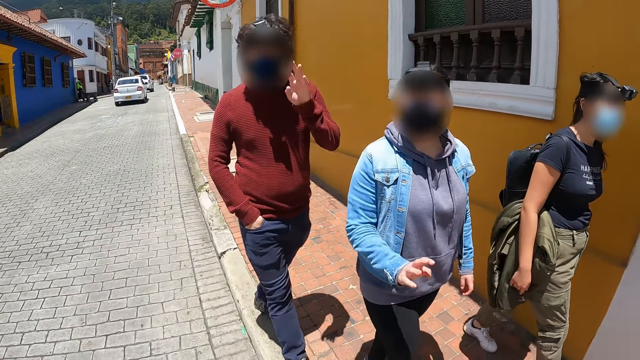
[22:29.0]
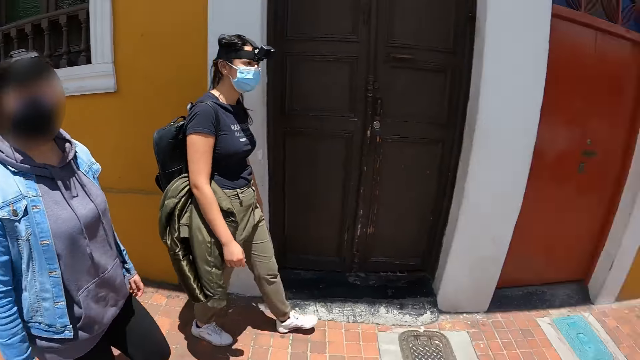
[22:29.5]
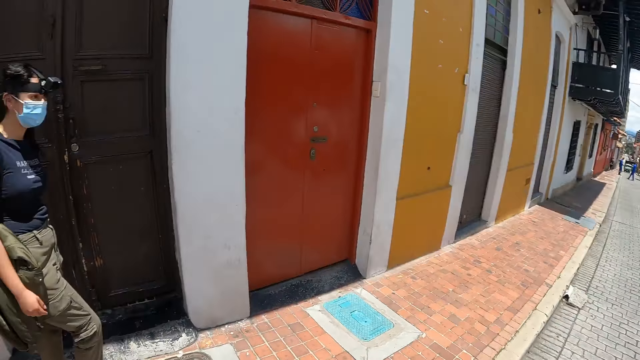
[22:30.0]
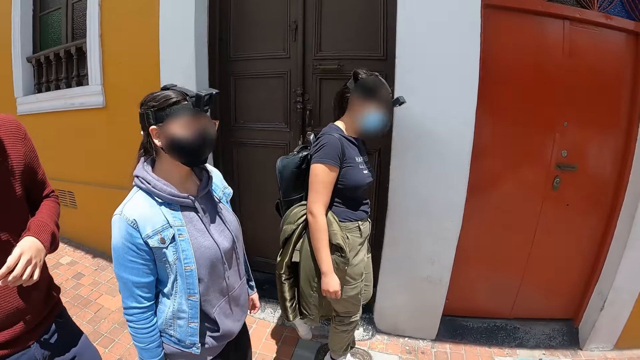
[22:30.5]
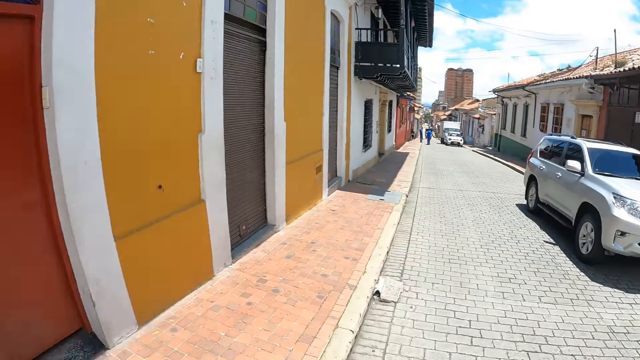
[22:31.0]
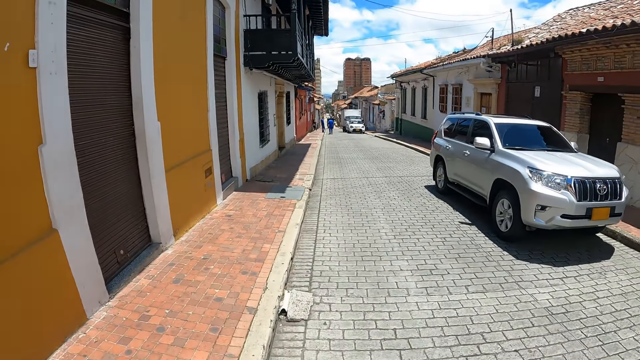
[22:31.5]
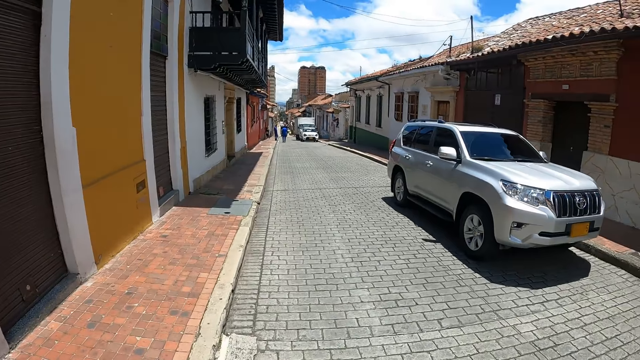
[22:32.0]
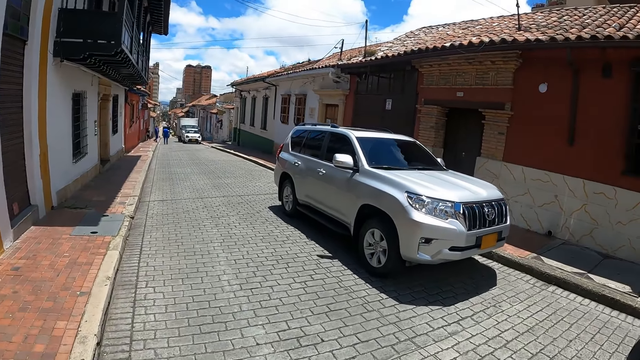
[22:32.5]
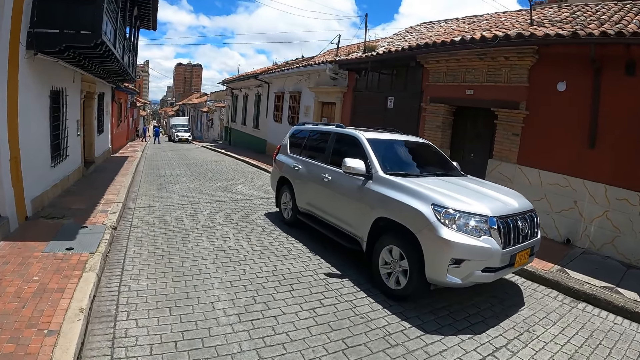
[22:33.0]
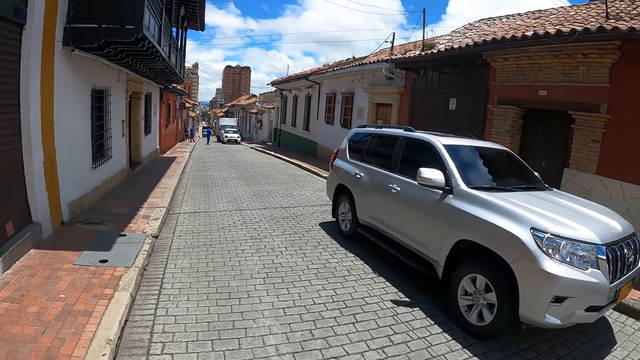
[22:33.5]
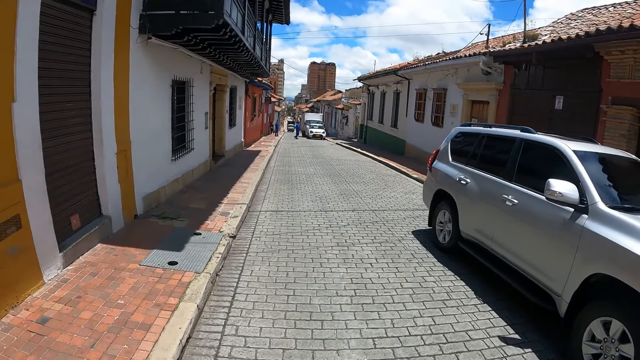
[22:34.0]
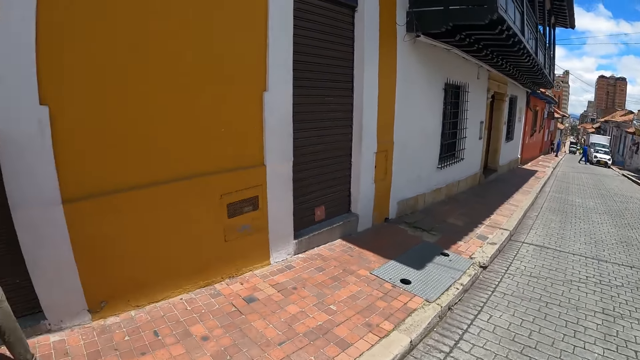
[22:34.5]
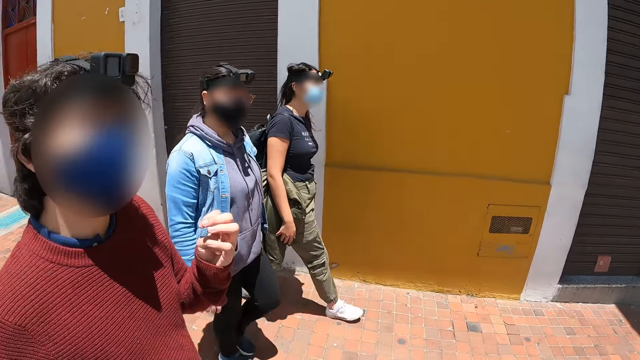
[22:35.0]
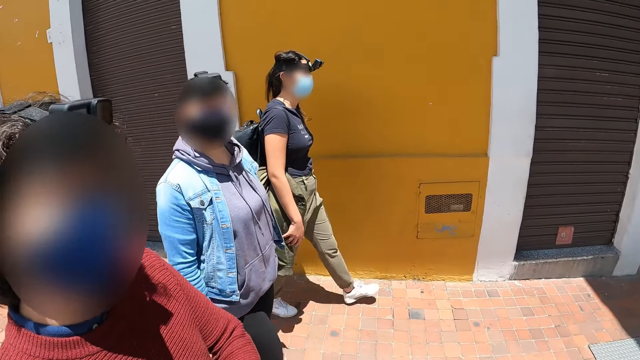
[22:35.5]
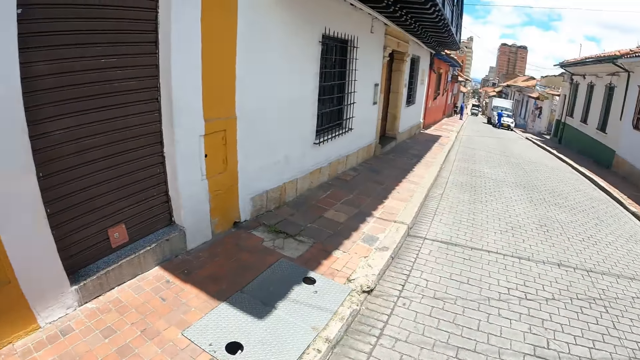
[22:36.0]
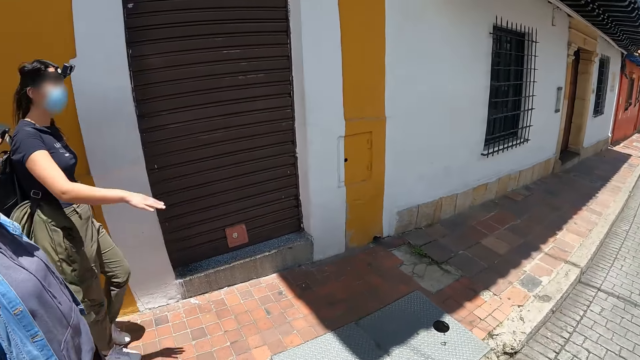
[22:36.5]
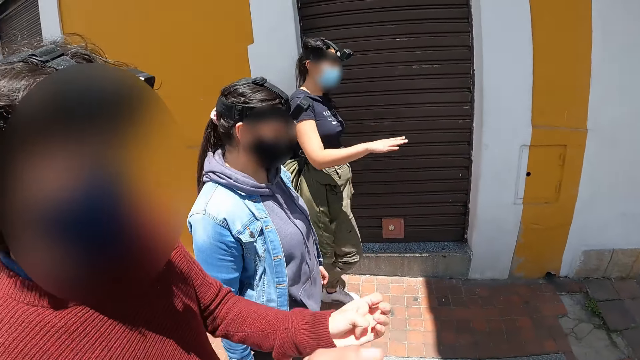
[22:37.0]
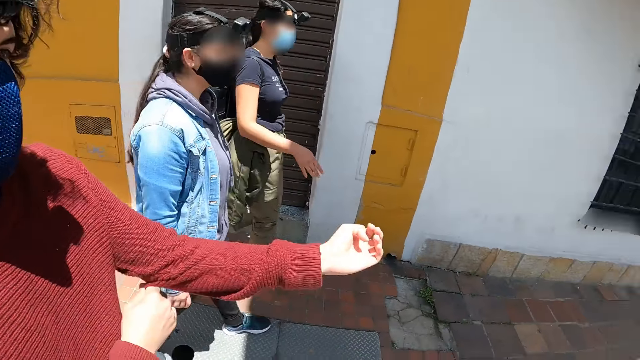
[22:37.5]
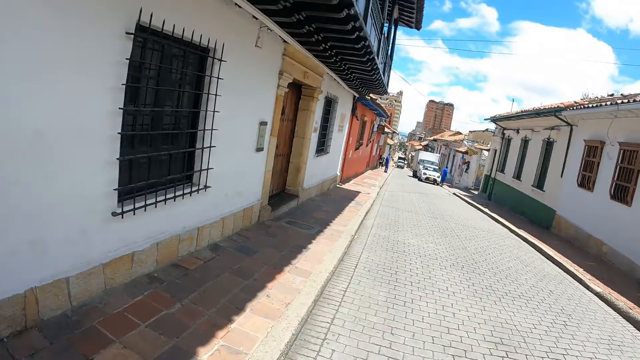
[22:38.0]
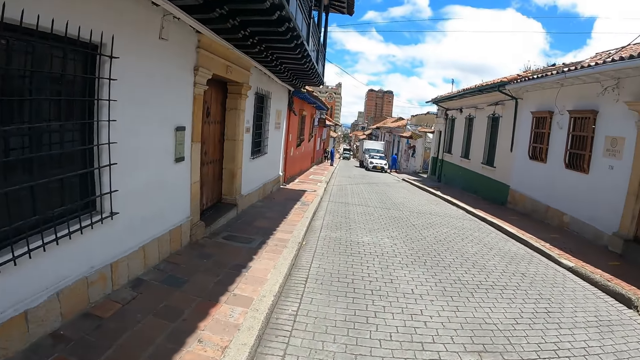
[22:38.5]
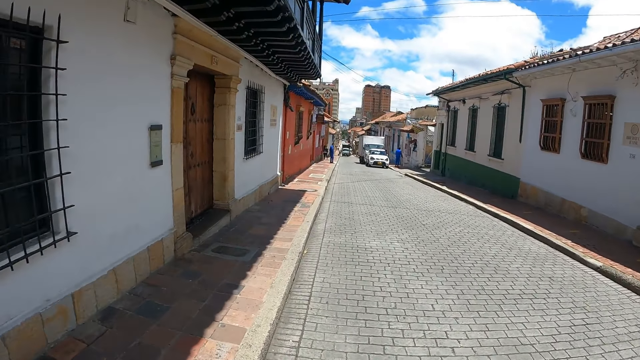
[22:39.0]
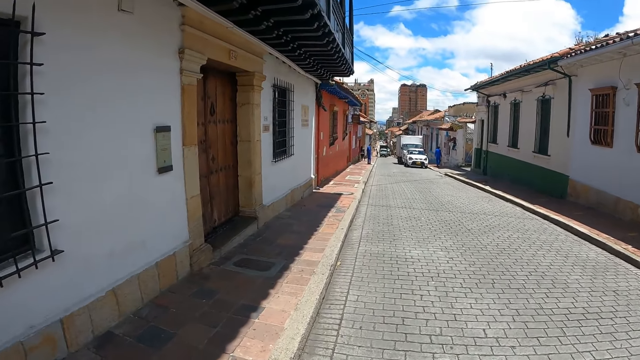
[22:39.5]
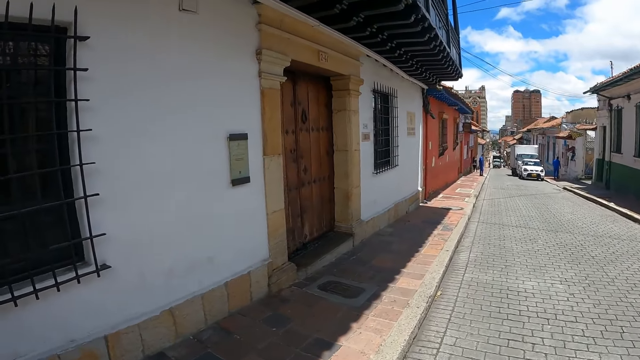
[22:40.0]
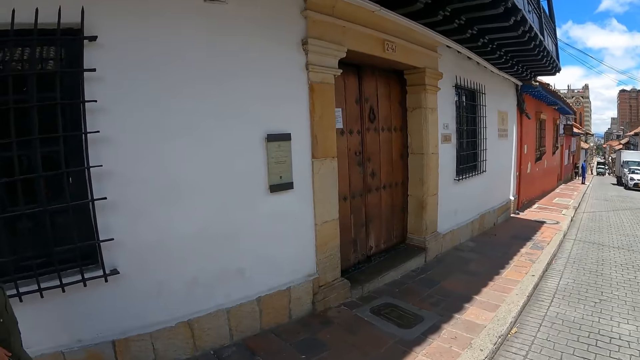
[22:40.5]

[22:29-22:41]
A man walks on the street. The man moves a hand. The man interacts with the camera wearer and the women. The camera wearer looks around. They walk on the street. They look around. The man moves a hand. The camera wearer looks at the man. They walk on the street. The man walks on the street and moves a hand. The camera wearer walks on the street.

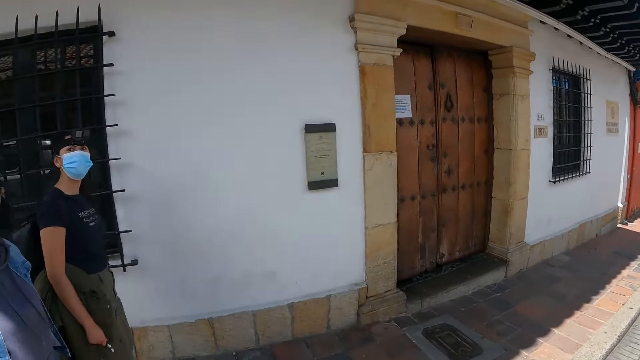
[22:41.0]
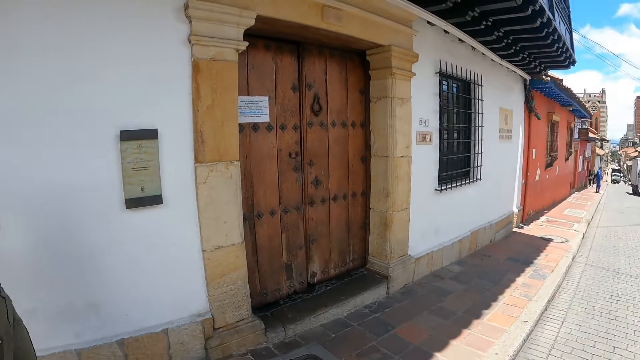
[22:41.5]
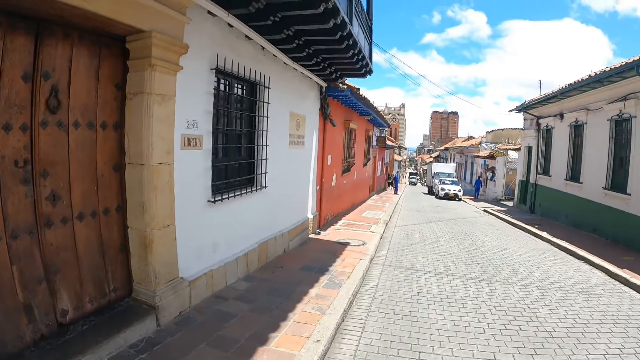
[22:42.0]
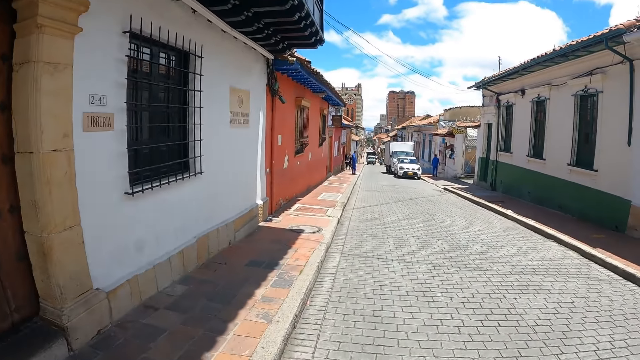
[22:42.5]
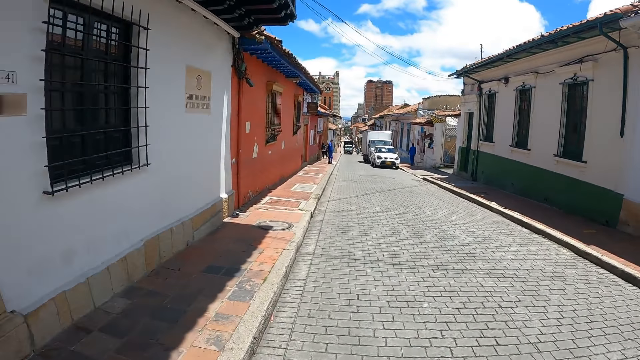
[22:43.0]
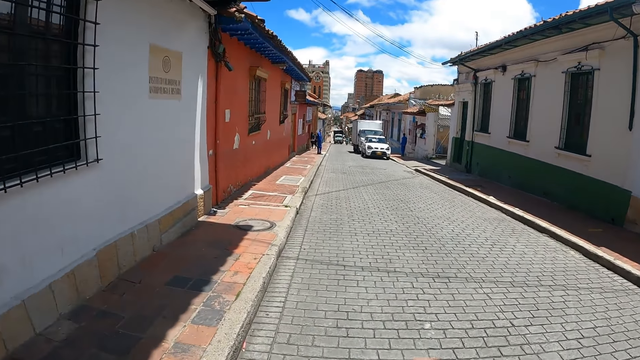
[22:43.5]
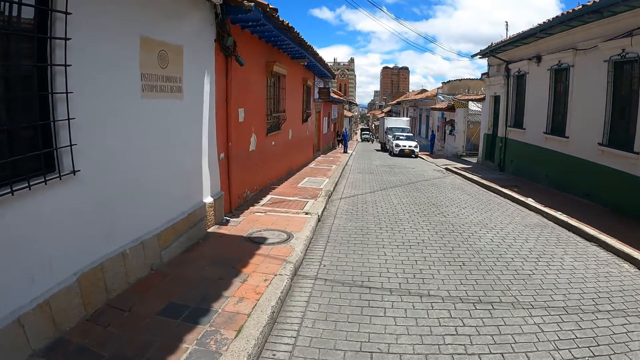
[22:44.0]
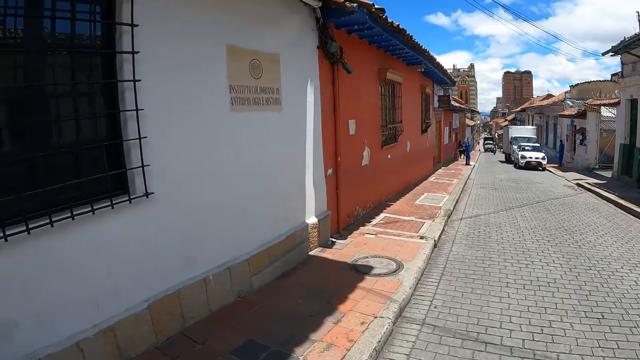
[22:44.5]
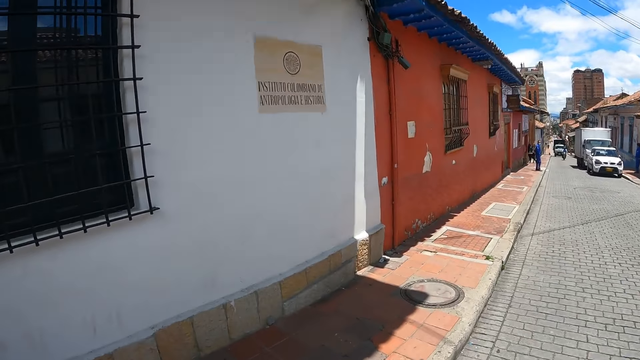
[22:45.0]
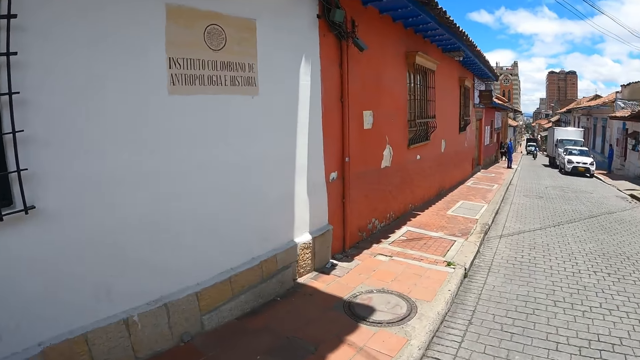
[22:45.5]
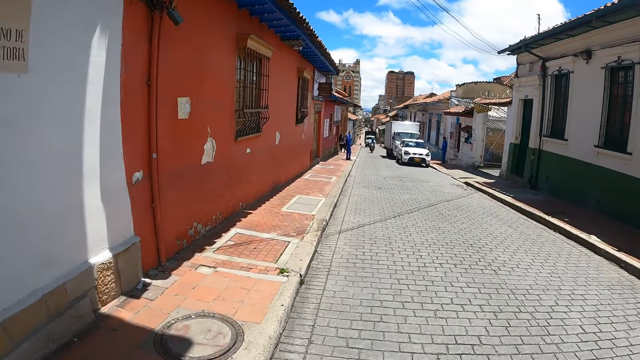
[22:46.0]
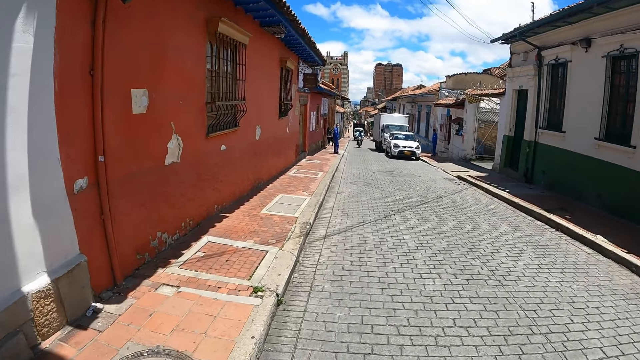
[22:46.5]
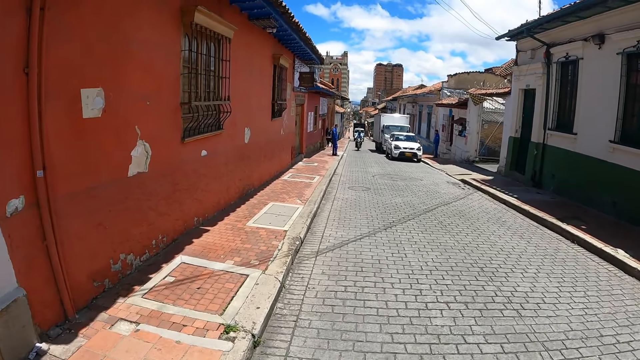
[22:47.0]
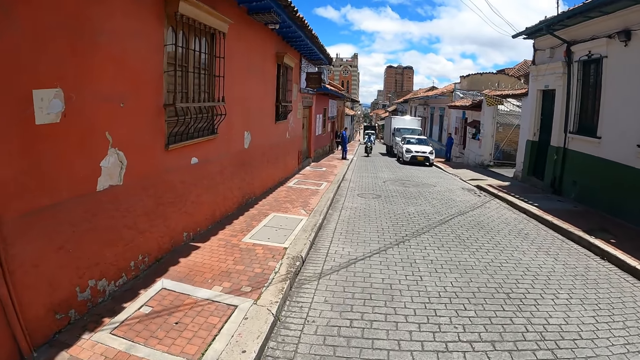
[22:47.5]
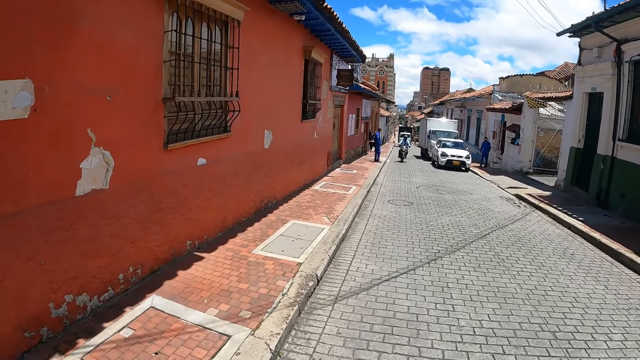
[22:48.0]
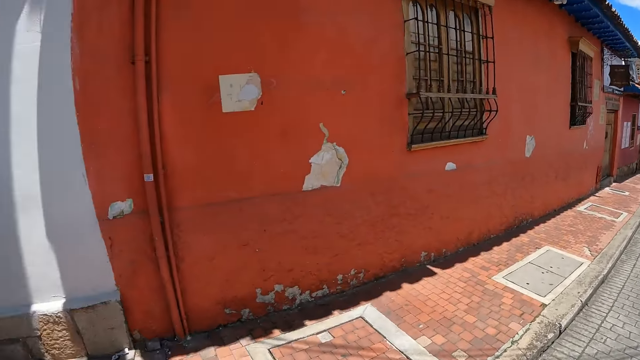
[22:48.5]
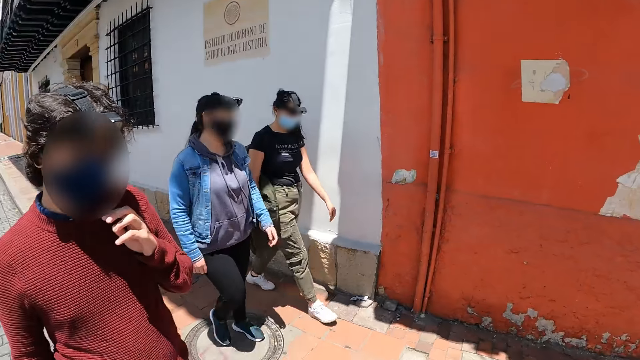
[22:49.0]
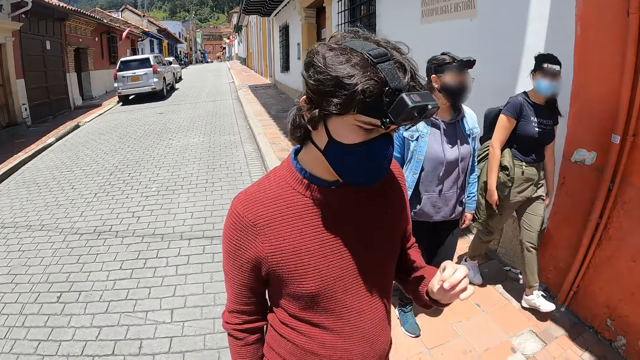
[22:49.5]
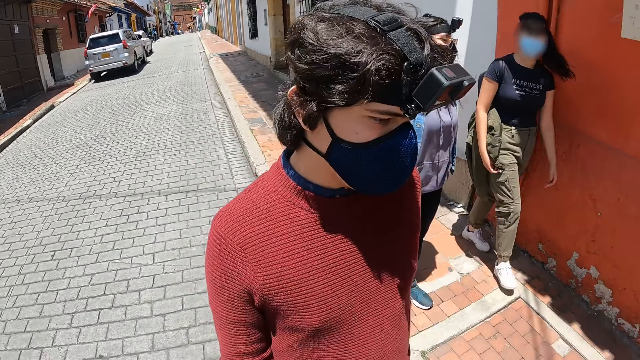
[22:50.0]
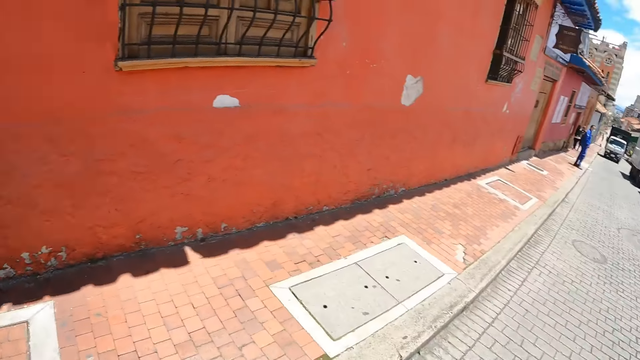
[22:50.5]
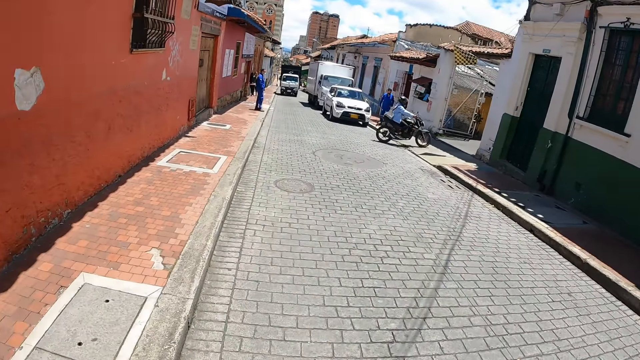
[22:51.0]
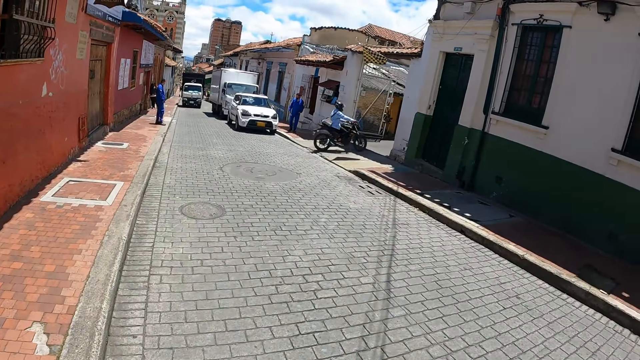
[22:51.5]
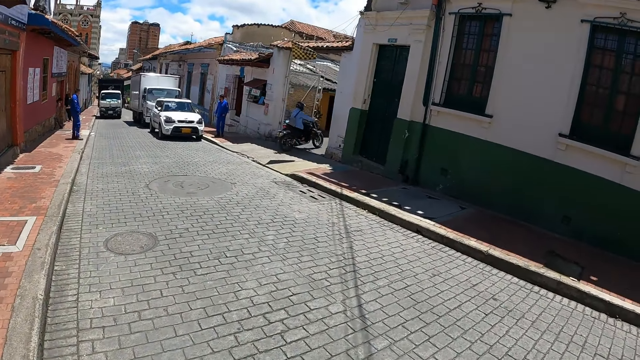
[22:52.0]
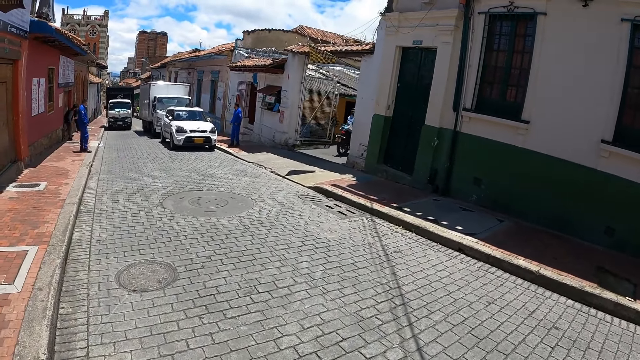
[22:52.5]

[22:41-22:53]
The camera wearer looks around. They walk on the street. They look at a person. They turn. They walk along the street.
